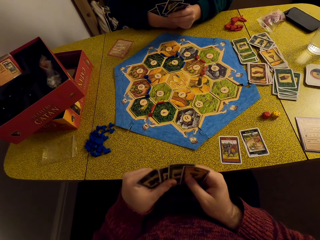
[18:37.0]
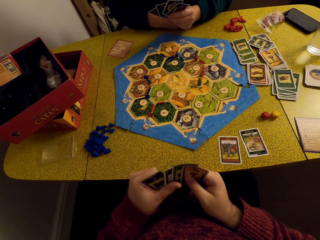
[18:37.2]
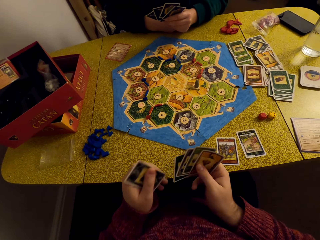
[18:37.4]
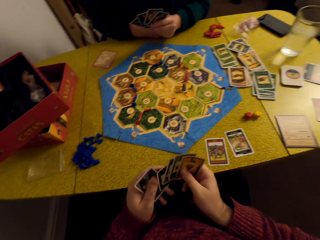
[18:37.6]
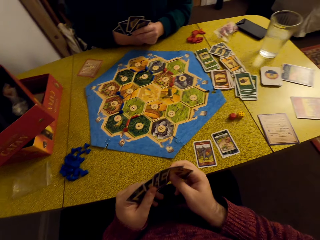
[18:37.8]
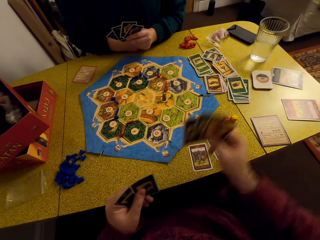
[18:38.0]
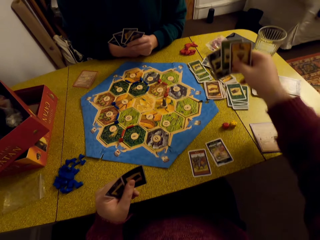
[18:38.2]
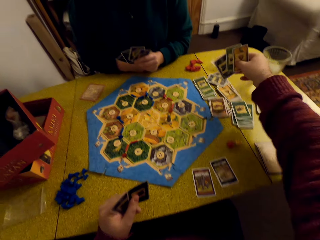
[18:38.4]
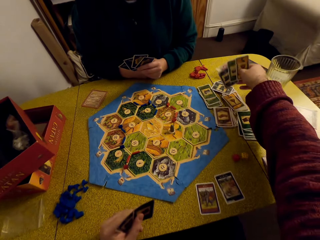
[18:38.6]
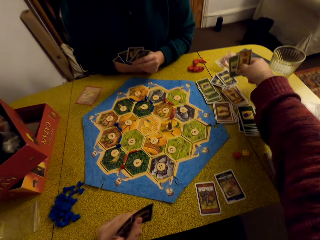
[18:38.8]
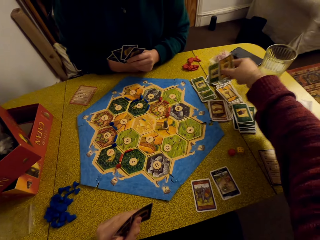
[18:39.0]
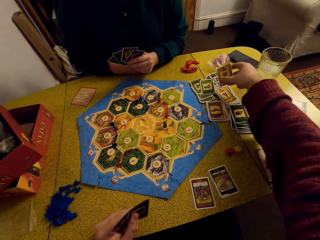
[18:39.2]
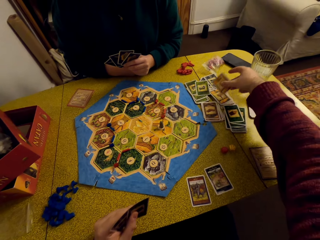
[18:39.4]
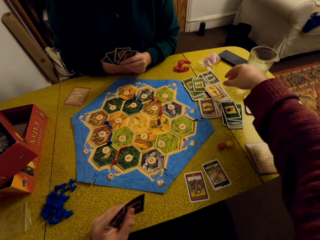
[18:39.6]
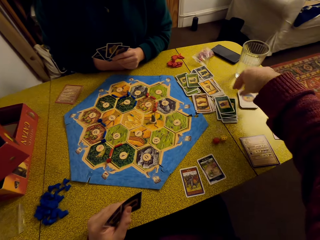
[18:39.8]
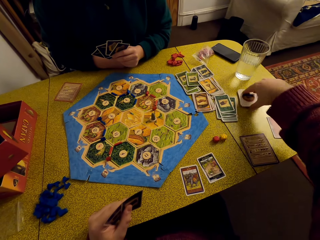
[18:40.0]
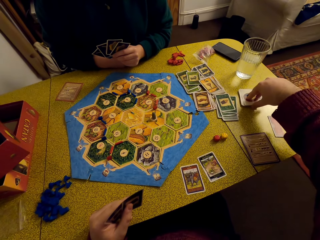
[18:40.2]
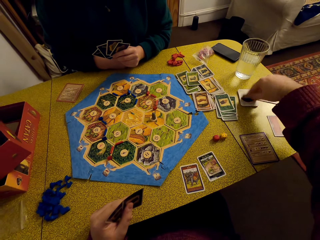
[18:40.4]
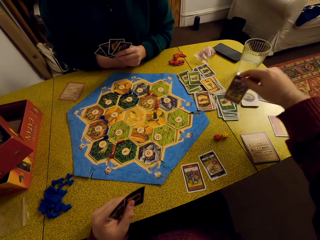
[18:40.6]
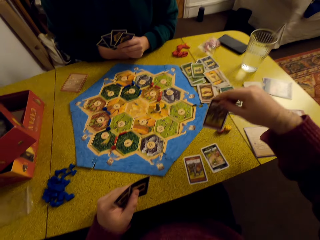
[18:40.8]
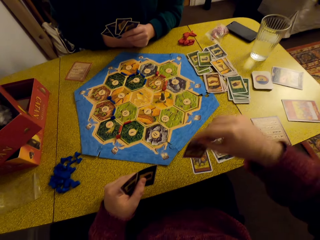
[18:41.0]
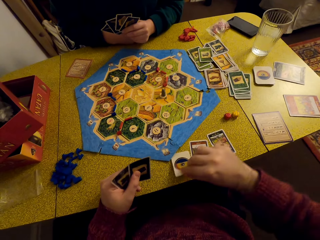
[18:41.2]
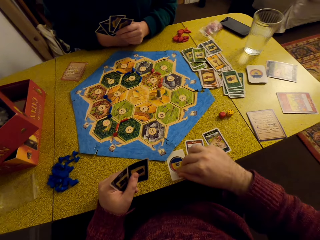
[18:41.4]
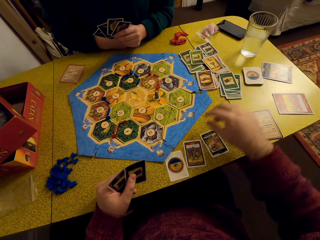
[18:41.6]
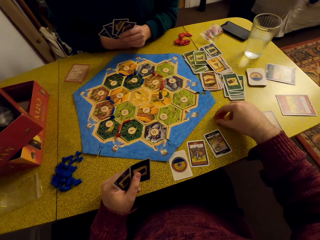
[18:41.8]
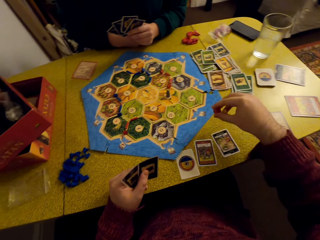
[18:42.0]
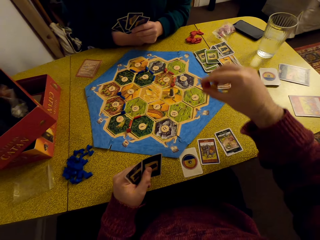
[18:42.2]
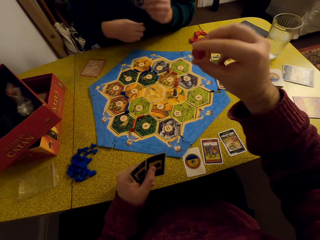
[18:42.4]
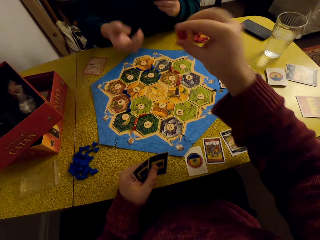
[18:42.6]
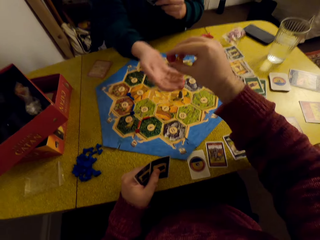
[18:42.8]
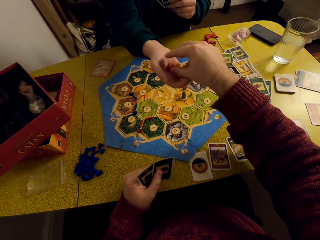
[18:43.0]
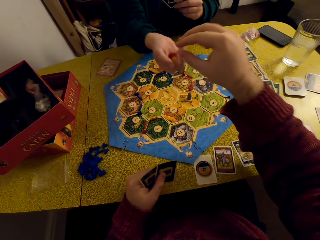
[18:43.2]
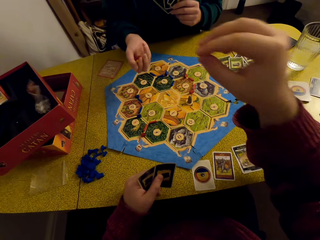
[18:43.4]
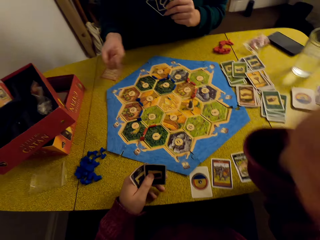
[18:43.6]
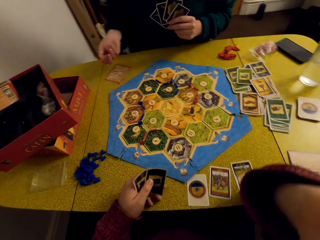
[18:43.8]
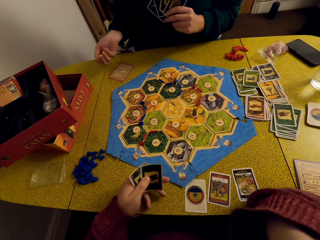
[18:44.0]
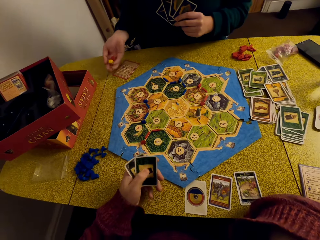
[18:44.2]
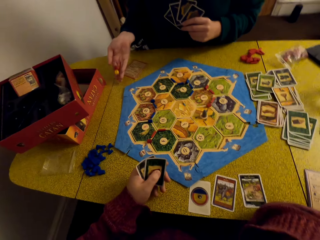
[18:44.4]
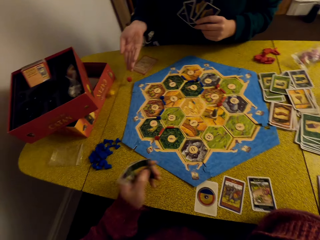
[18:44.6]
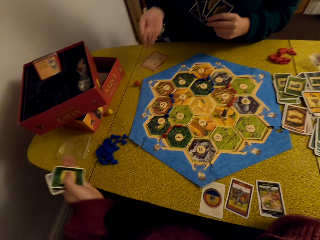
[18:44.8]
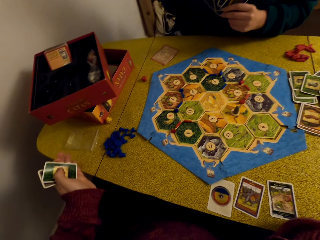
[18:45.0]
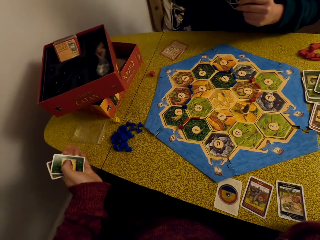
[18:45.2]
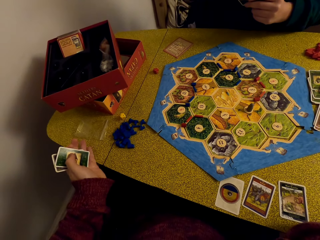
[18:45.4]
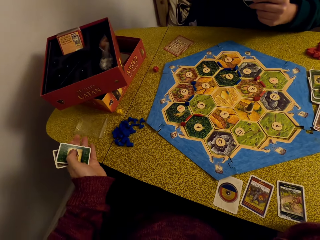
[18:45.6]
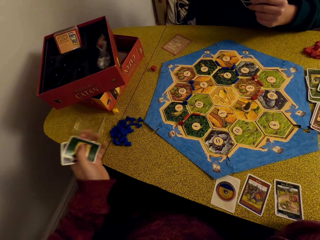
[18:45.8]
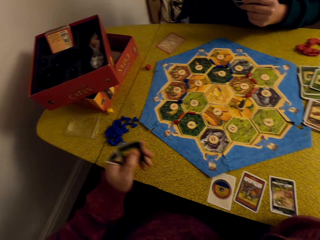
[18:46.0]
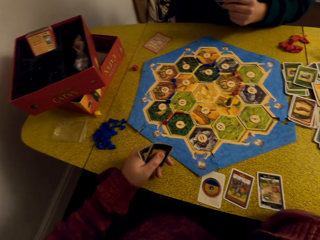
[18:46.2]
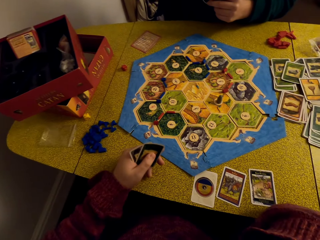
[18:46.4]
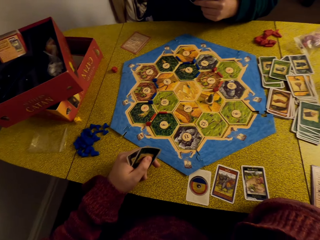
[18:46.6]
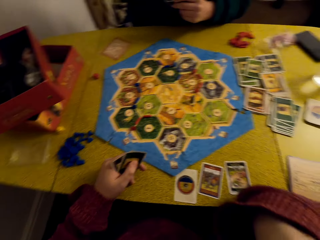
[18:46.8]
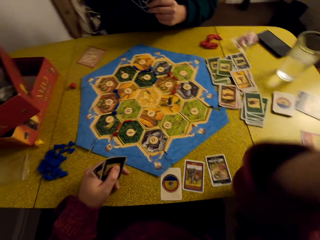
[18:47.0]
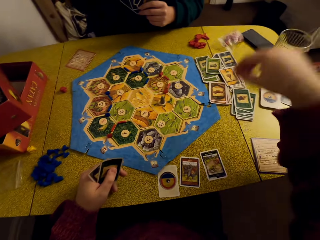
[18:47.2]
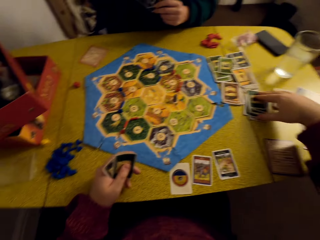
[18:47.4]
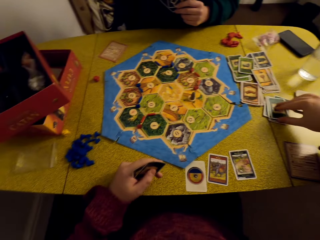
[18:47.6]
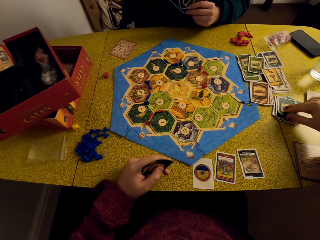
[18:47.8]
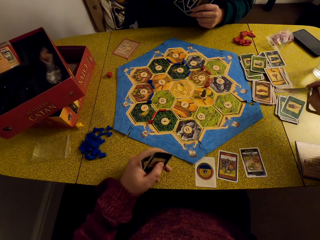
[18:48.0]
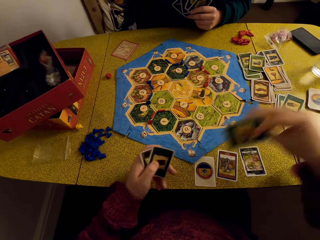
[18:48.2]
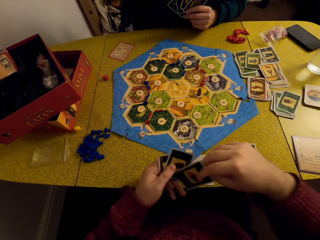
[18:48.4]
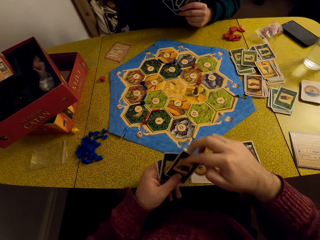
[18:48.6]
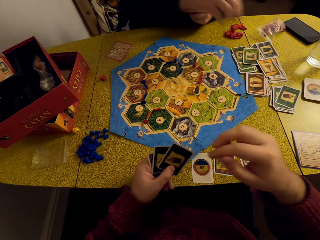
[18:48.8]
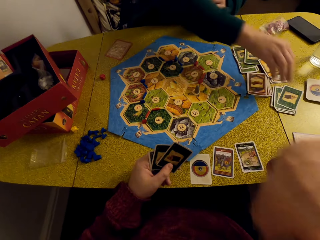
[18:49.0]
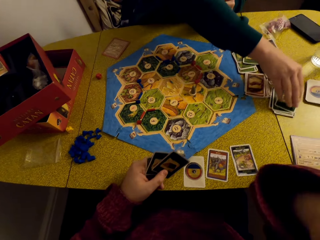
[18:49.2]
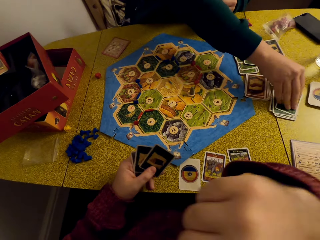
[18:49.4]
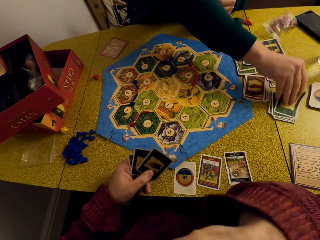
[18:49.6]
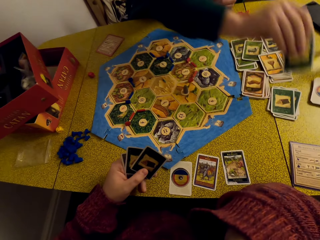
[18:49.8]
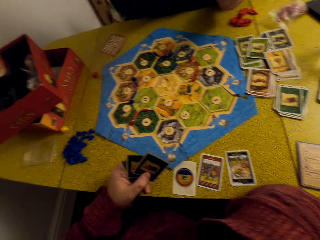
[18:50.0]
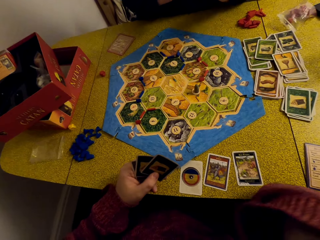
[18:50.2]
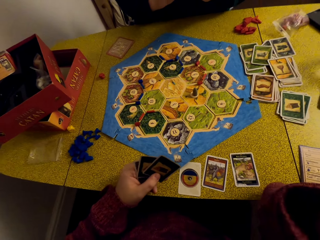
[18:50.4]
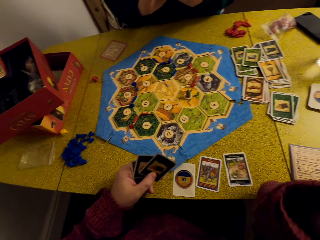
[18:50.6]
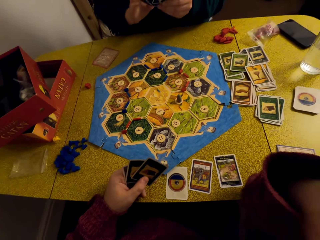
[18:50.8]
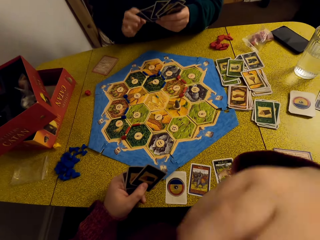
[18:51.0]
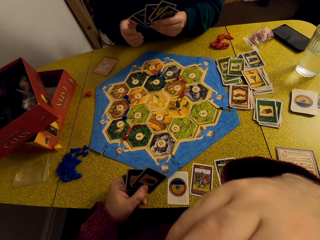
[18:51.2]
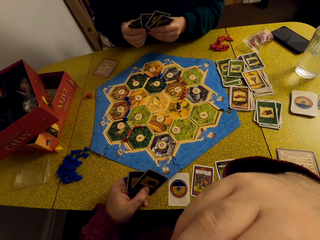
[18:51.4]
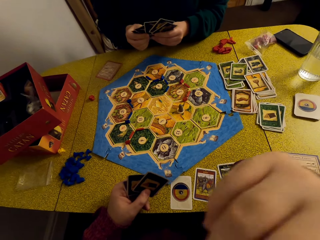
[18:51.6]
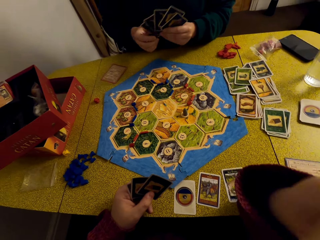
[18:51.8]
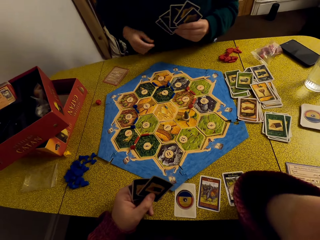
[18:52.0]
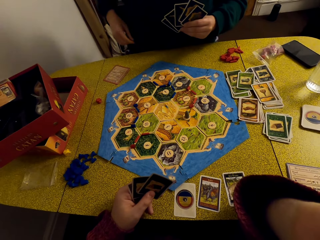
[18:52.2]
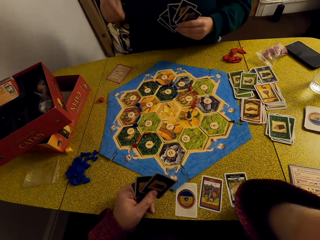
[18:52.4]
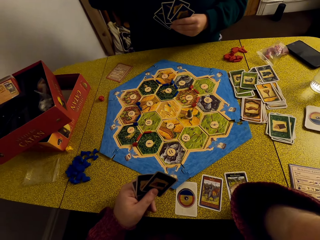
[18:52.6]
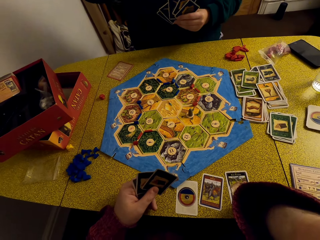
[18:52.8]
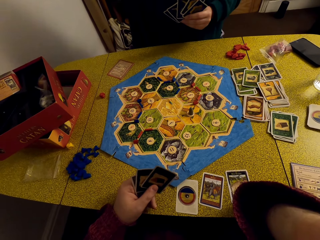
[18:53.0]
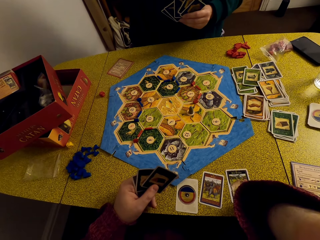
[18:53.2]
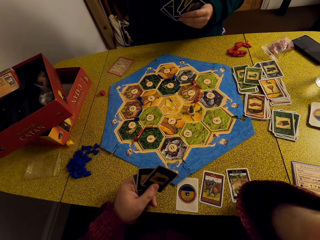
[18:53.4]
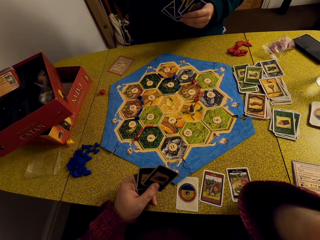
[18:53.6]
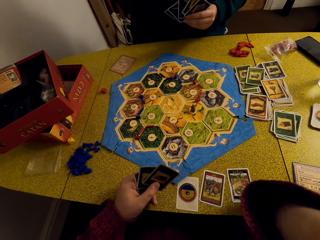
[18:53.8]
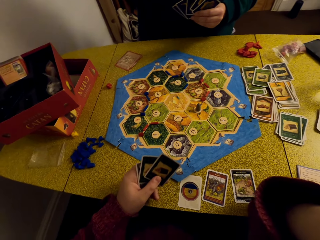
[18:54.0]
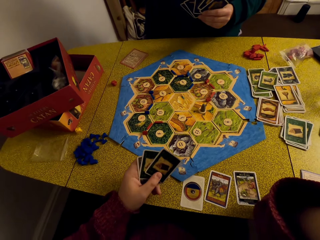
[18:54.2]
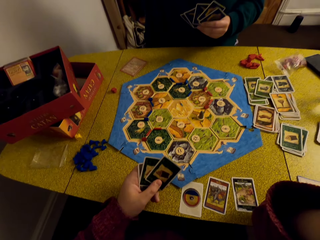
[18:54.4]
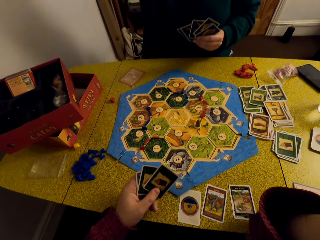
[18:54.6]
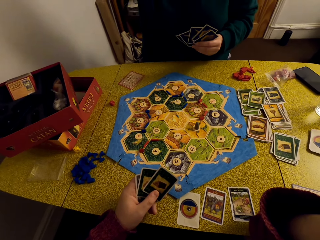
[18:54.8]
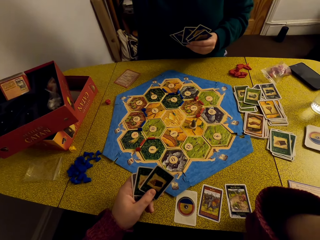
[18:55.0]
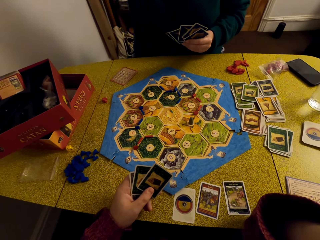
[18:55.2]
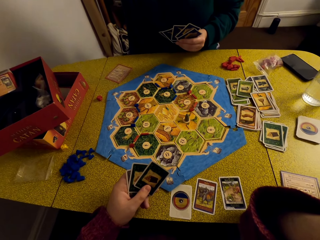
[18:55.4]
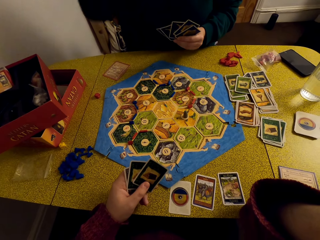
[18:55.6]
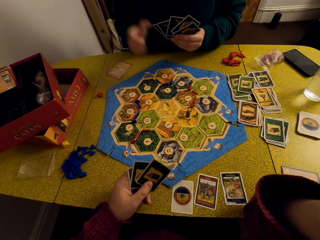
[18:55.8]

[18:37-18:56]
The camera wearer separates the deck. He places the resource cards on the decks on the table. He picks a resource card on the table. He places resource cards on the table. He picks up the dice on the table. He hands the dice to a woman. The woman rolls the dice and drops the dice on the table. The camera wearer talks to the woman. He picks a resource card on the table. He places the card in his deck. The woman picks a resource card on the table. The camera wearer talks to the woman.

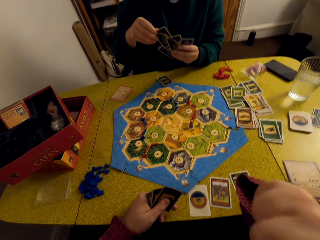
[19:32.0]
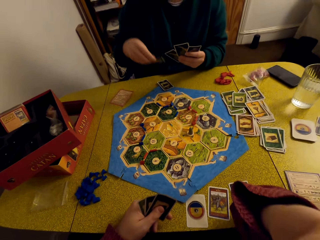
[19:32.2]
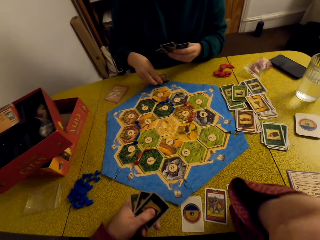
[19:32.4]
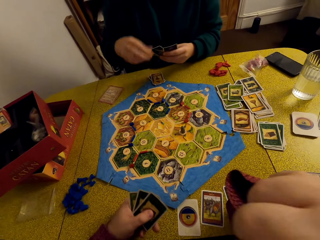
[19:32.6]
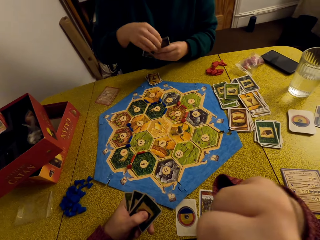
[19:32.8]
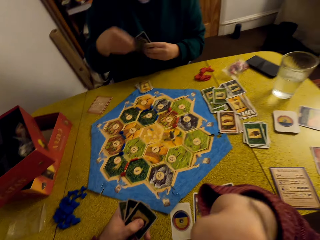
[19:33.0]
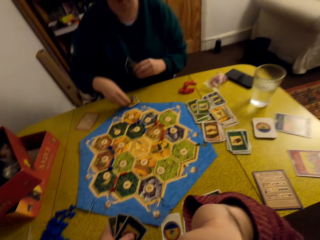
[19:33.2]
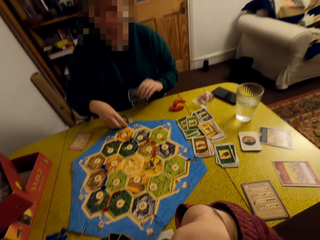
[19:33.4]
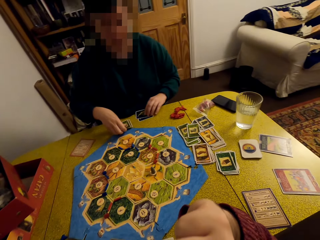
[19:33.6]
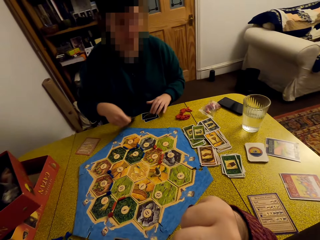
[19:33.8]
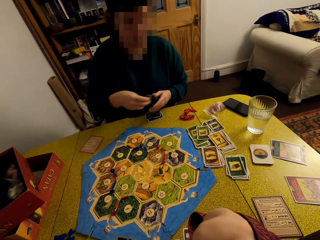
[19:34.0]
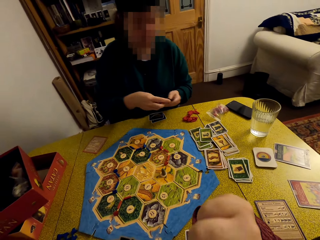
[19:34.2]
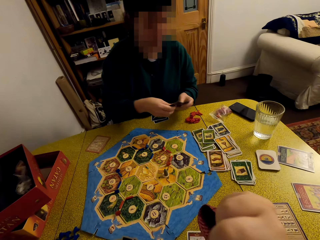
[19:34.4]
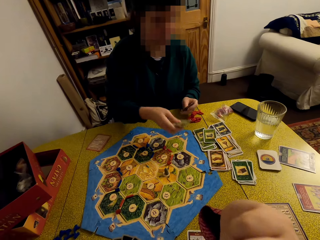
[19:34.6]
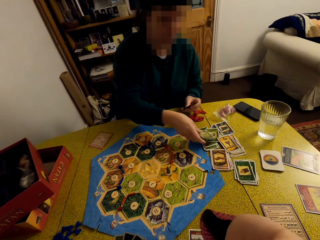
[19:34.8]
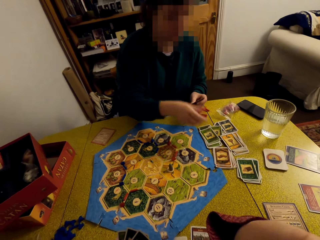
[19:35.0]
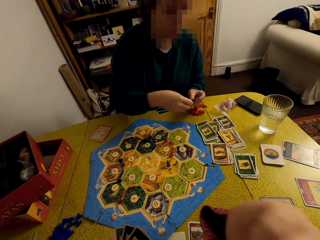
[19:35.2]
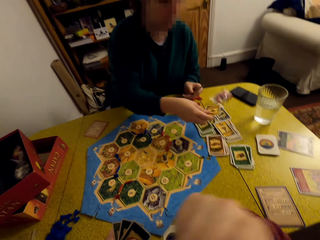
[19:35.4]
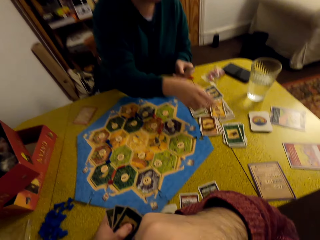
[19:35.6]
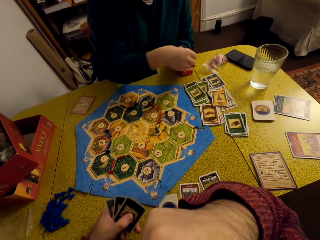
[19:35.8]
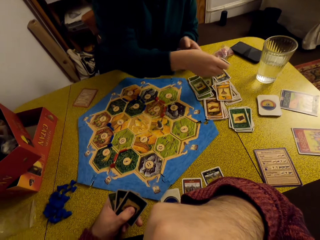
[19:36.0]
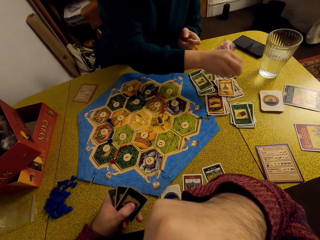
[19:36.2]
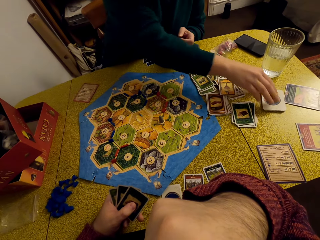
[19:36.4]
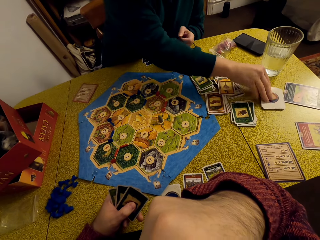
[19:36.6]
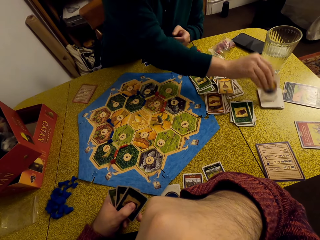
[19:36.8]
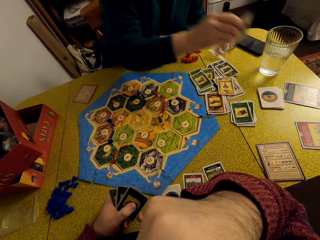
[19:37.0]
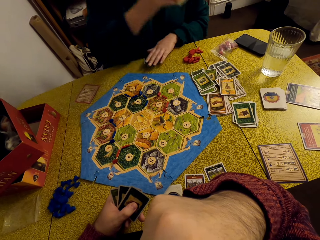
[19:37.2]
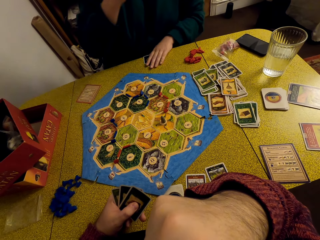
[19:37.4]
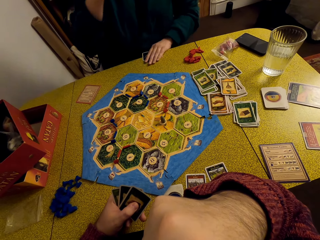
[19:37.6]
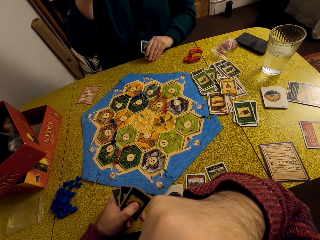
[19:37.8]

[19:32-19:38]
A woman picks out a card from her deck and moves her resource cards to the table. The woman picks up the cards and distributes the cards on the decks on the table. The woman picks a resource card on the table.
